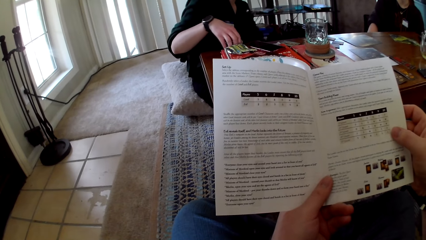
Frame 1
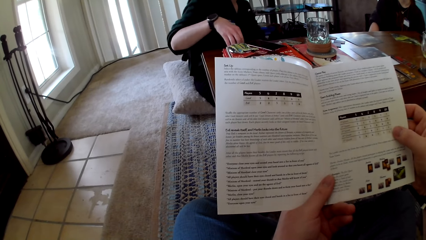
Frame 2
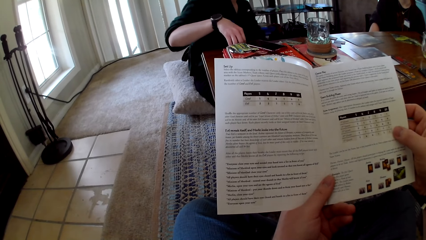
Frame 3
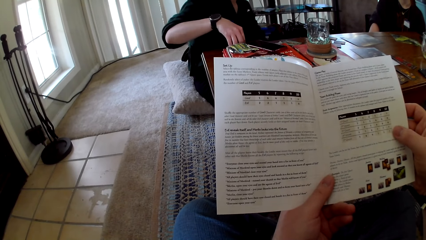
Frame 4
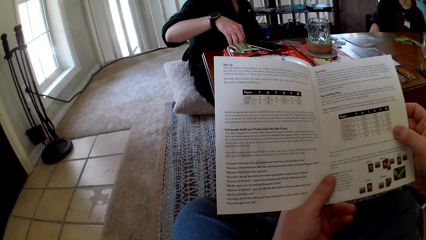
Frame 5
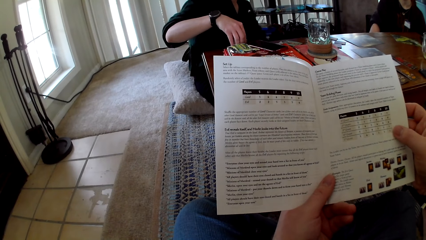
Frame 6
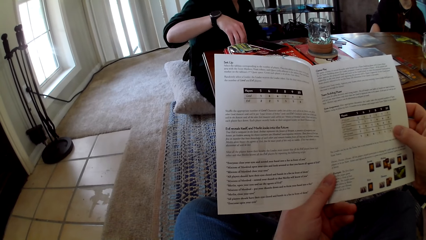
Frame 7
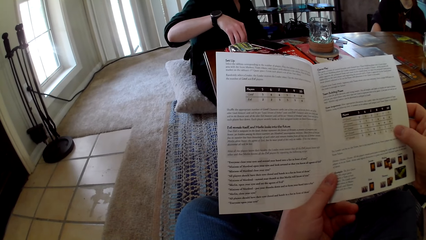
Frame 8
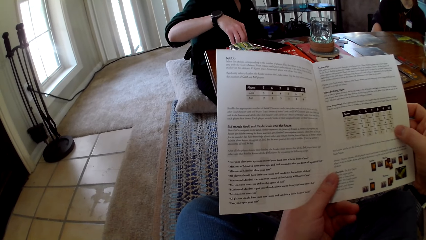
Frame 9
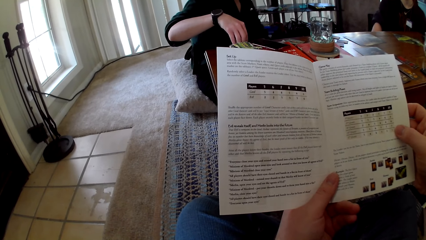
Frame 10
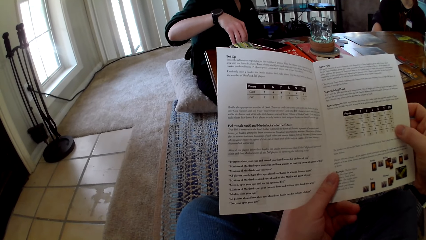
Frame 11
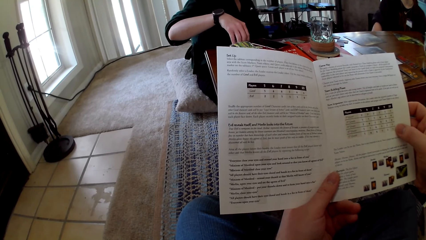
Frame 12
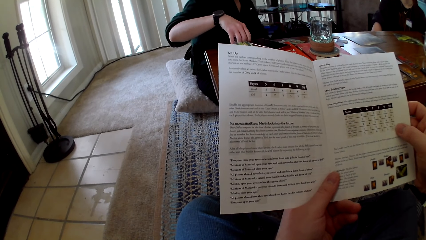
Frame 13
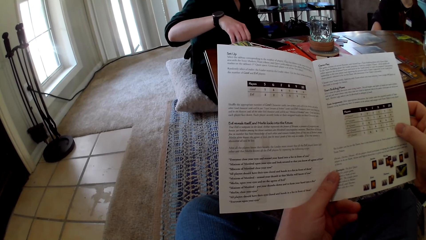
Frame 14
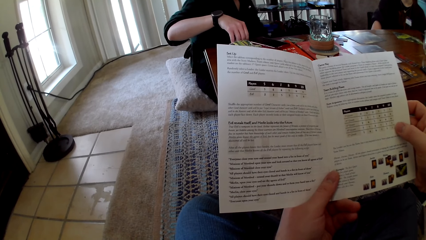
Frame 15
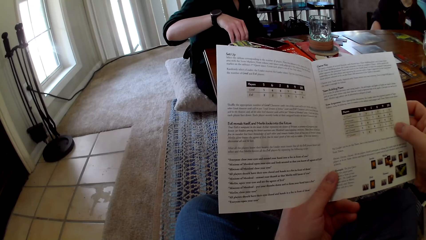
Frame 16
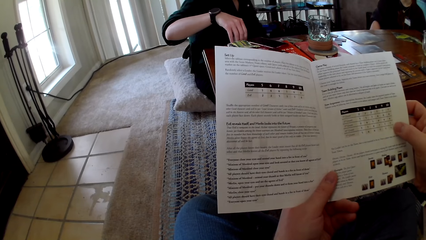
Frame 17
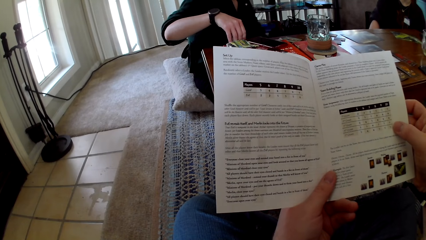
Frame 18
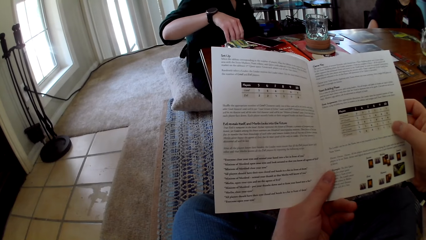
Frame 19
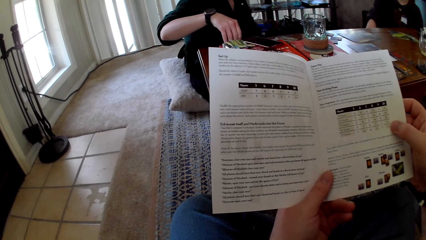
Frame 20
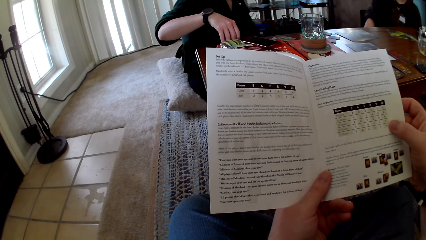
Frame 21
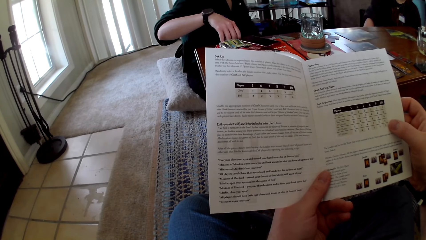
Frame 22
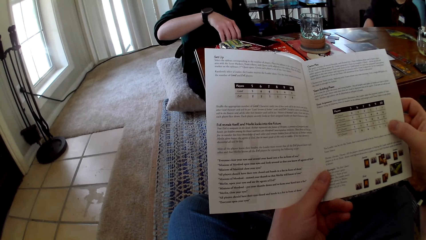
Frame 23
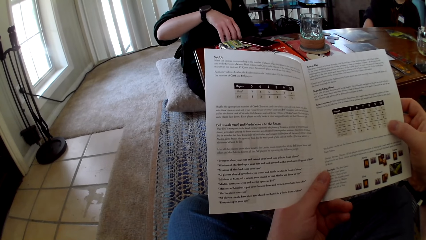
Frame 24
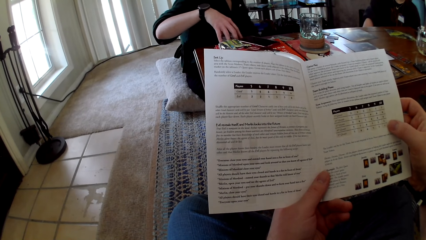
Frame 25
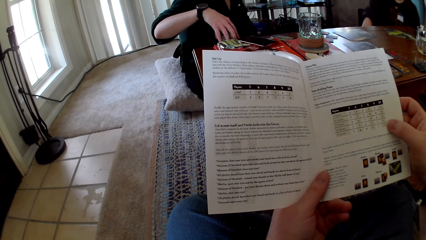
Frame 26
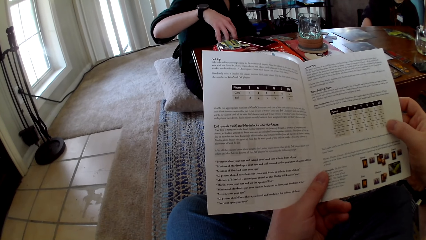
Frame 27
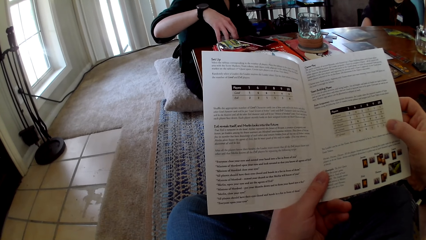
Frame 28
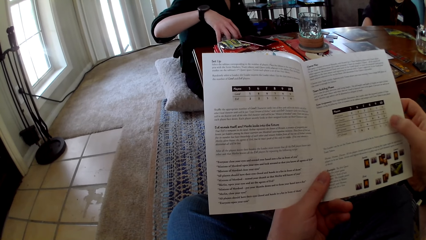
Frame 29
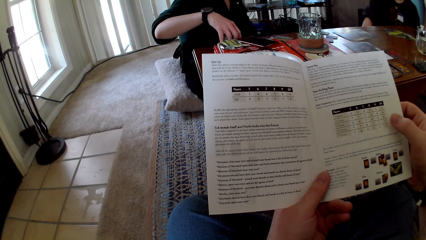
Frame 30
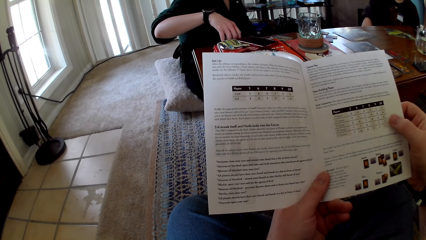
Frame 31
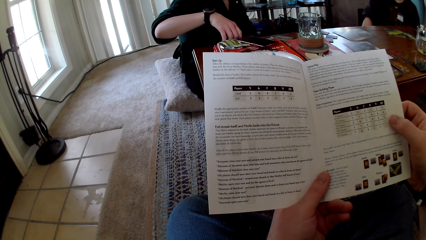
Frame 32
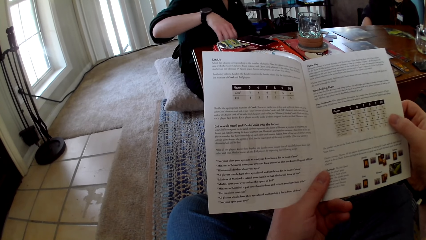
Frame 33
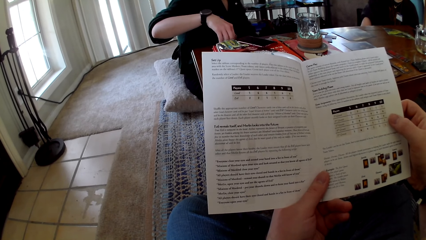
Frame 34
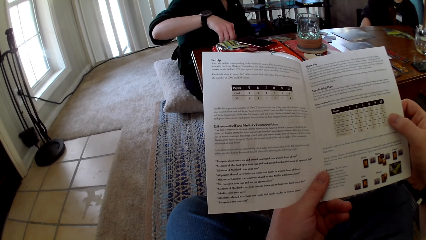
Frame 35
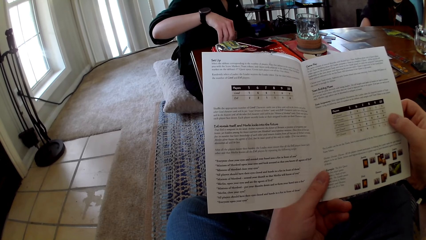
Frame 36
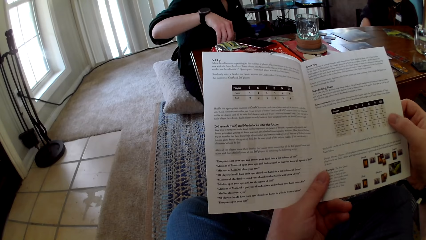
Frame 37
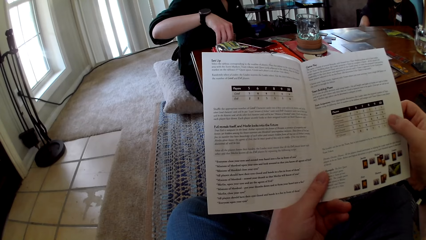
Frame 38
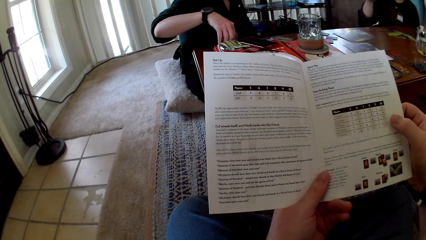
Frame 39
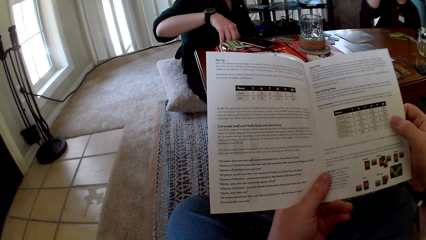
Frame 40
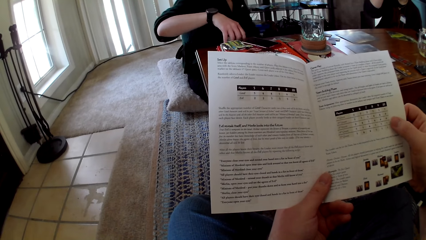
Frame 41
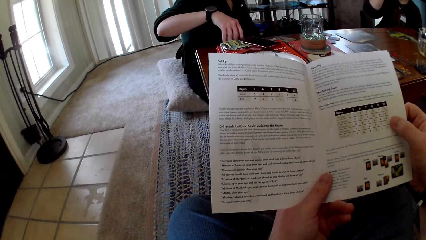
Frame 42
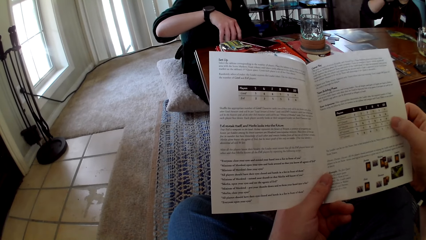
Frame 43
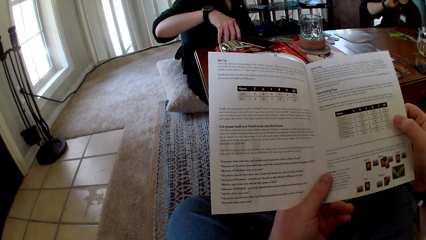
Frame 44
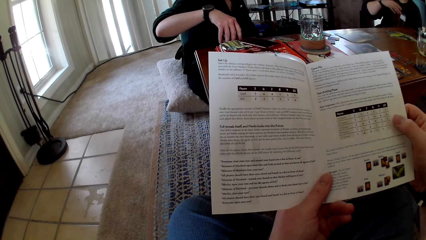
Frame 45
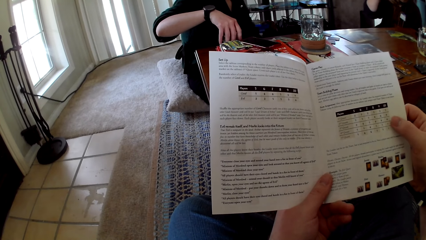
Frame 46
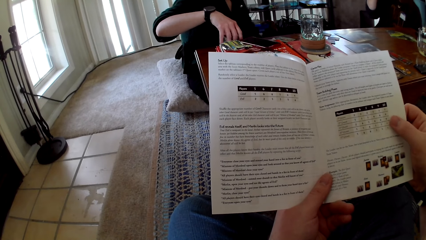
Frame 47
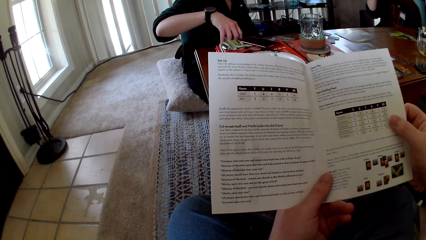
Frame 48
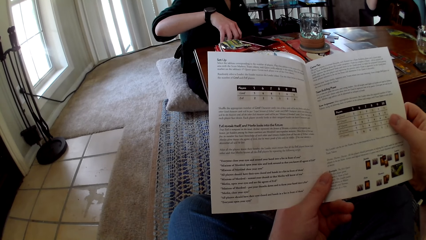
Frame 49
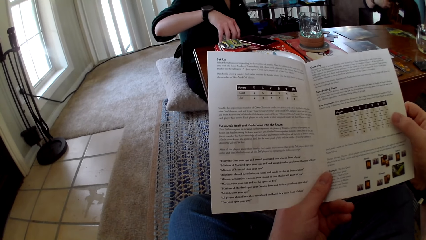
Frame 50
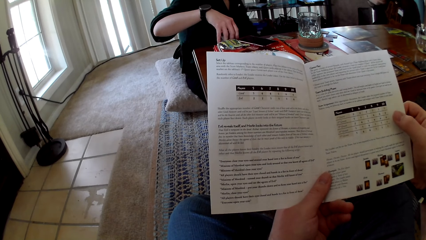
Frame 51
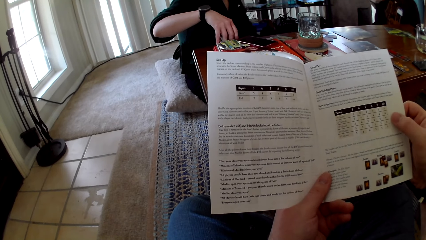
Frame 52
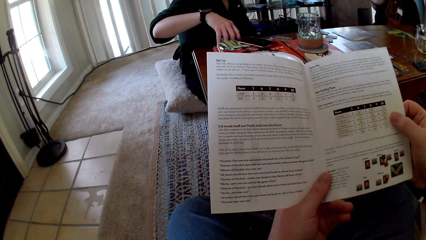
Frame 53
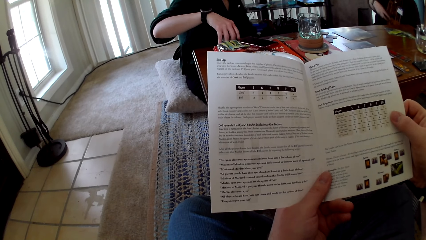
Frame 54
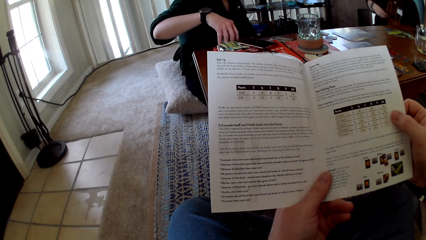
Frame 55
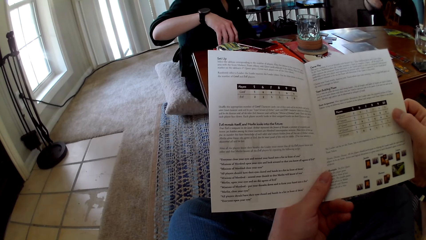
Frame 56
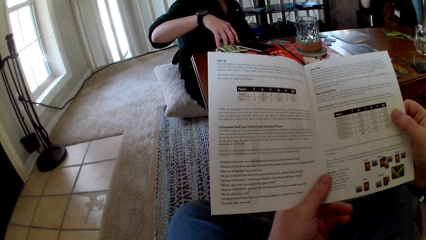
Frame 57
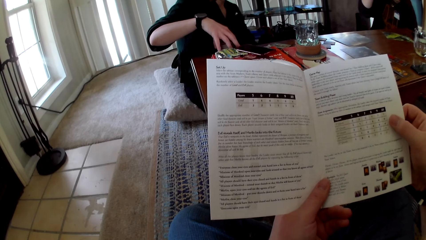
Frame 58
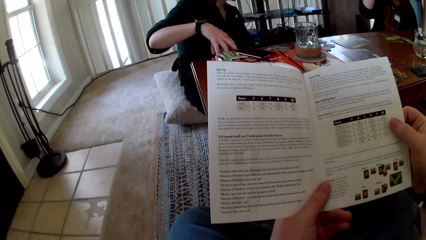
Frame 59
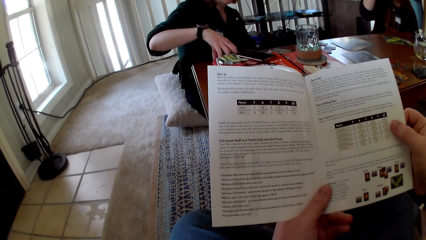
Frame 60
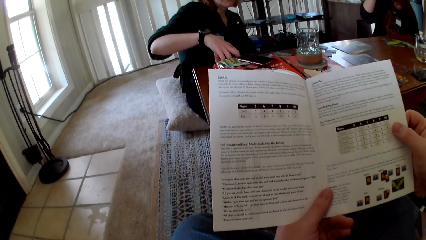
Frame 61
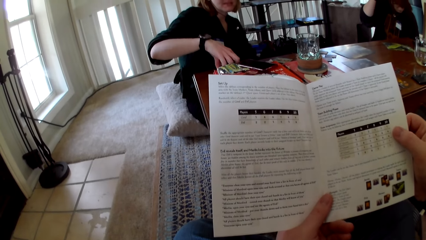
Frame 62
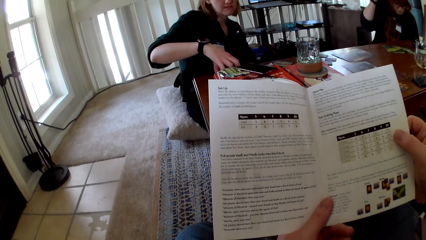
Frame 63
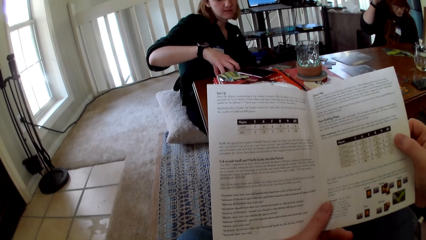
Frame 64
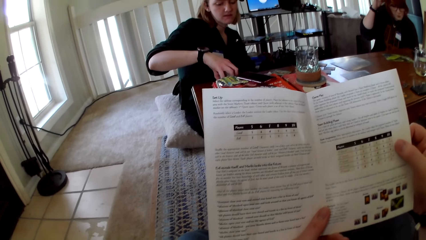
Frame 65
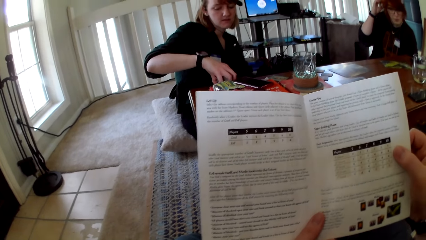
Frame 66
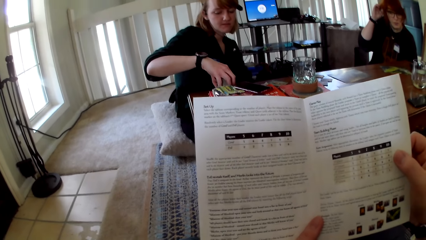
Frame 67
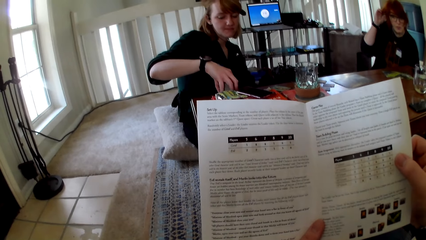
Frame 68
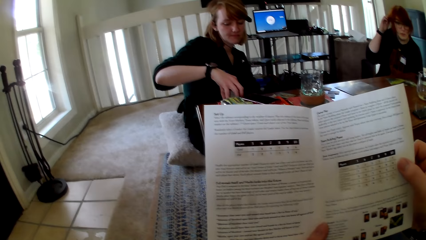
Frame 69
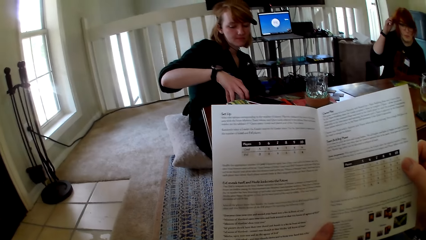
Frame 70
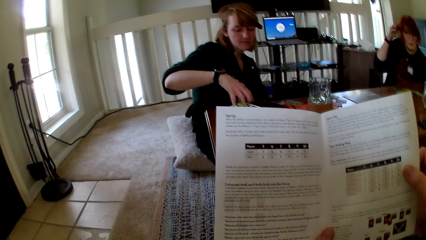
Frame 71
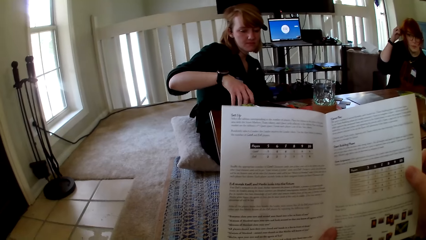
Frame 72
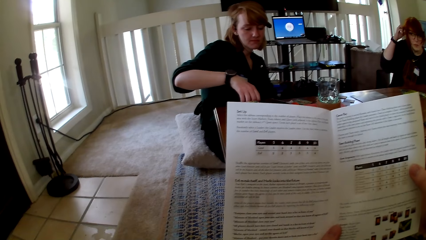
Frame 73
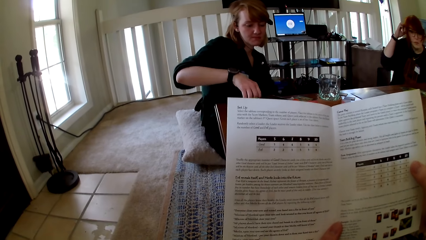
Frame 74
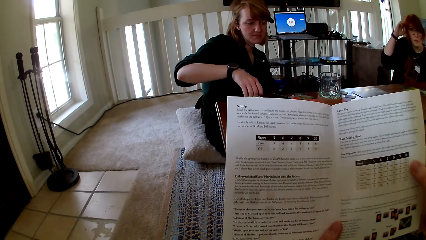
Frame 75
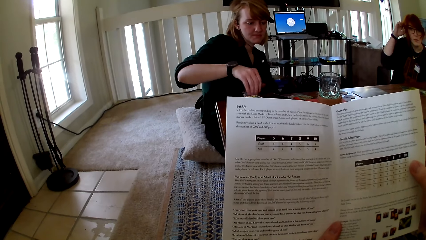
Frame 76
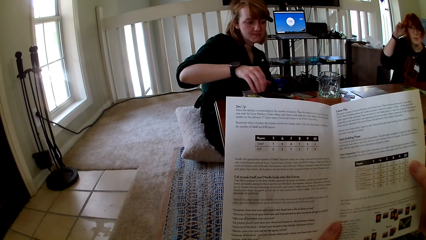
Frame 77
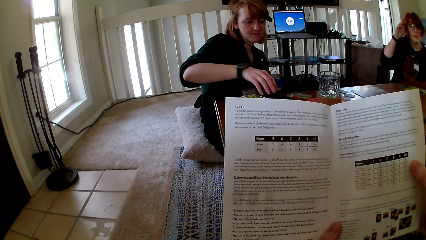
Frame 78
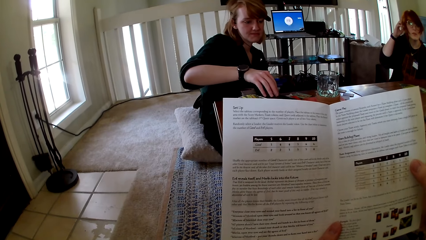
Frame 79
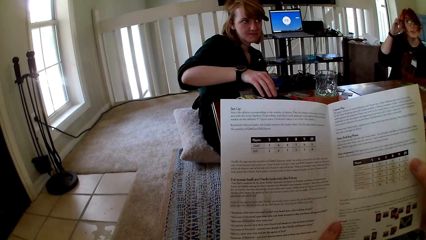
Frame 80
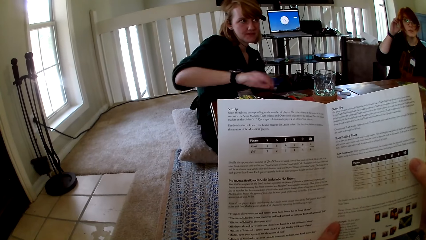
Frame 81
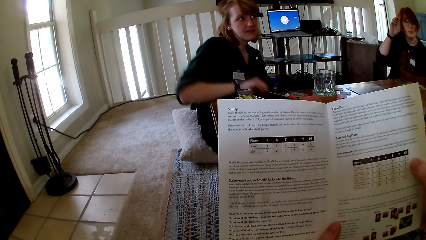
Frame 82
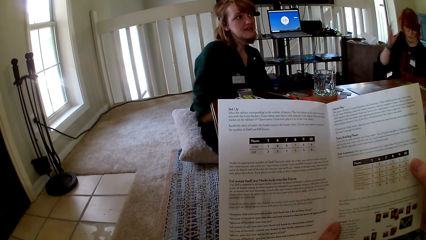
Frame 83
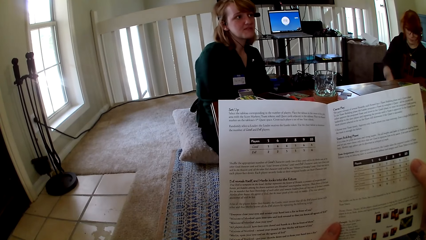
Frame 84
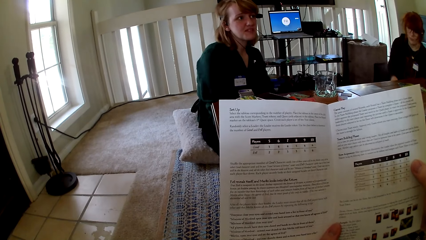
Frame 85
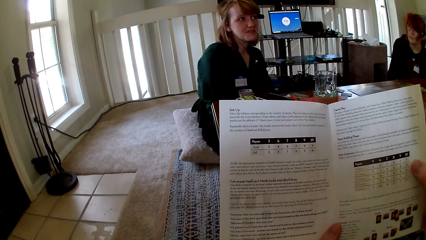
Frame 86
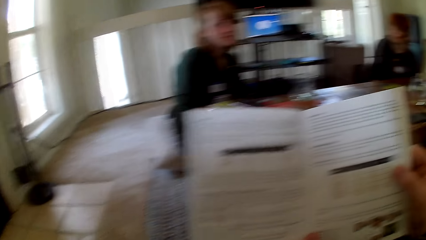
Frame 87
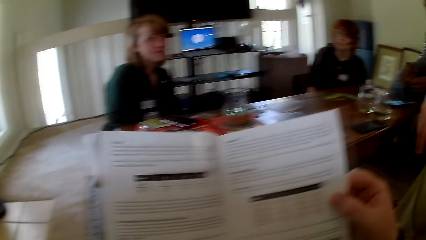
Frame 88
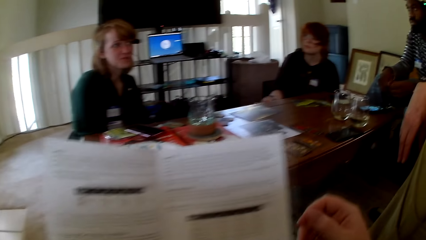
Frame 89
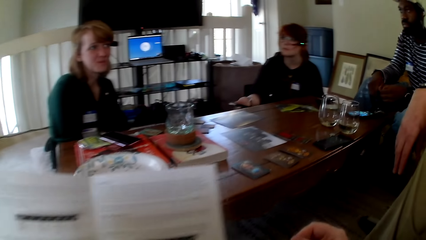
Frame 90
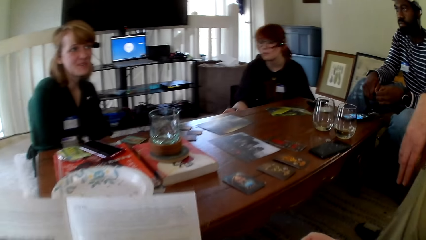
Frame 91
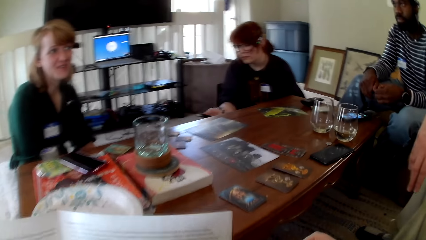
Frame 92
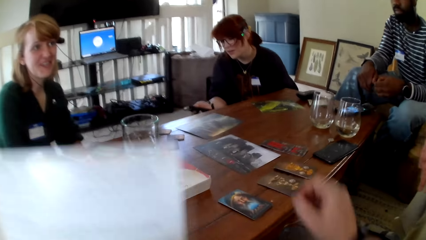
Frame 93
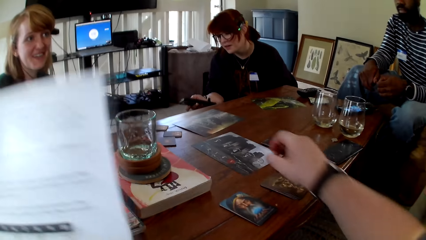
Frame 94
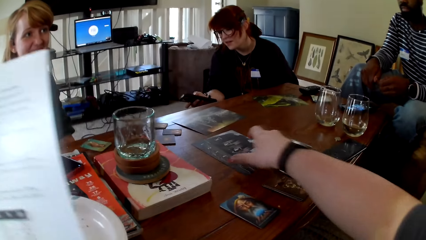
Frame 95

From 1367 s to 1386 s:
A person touches a phone. A woman aligns the cards. The camera wearer reads a pamphlet. Another woman pulls her hair. Another person raises a hand up. The other woman pulls her hand off the hair. The camera wearer reads the pamphlet. They touch a paper. The first person touches the phone. The first woman pulls her hand off the cards. The other woman pulls her hair and pulls her hand off the hair. The camera wearer reads the pamphlet.
